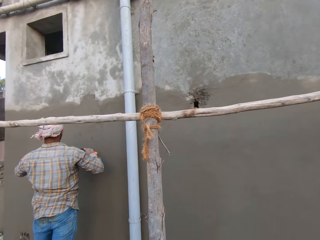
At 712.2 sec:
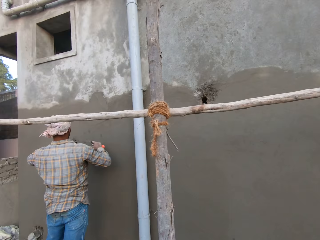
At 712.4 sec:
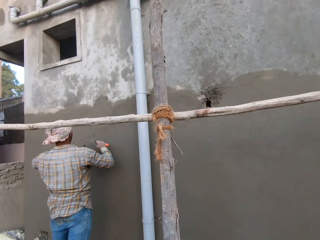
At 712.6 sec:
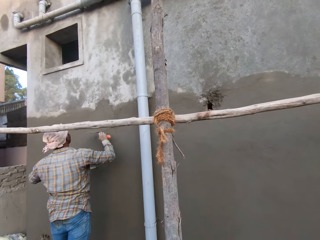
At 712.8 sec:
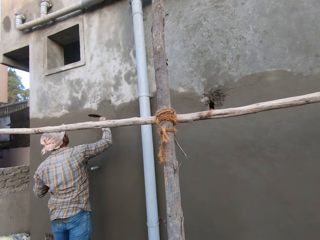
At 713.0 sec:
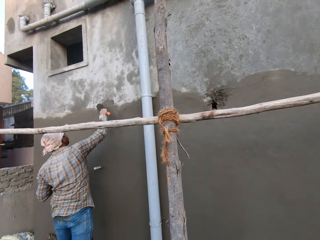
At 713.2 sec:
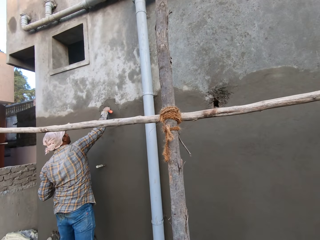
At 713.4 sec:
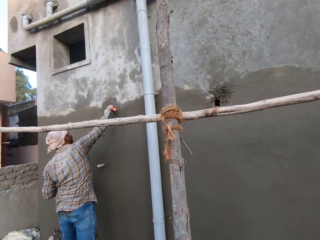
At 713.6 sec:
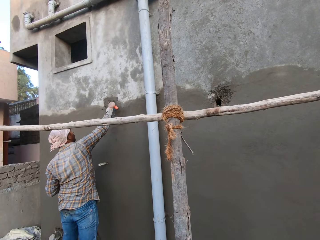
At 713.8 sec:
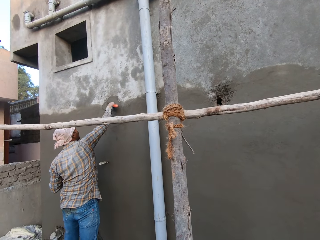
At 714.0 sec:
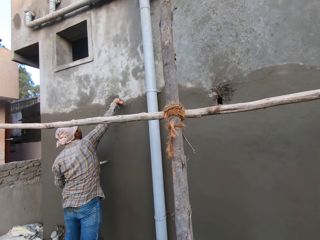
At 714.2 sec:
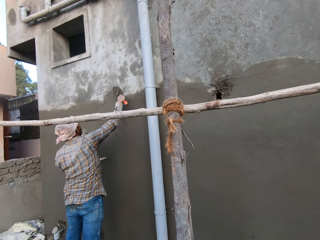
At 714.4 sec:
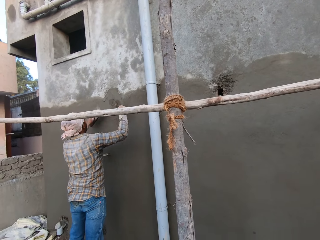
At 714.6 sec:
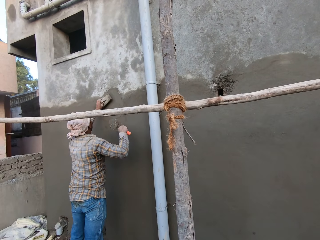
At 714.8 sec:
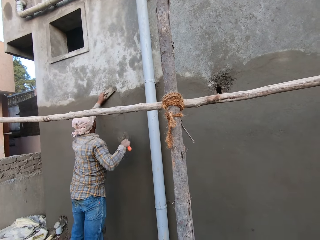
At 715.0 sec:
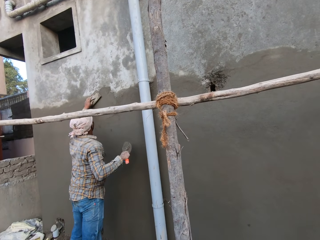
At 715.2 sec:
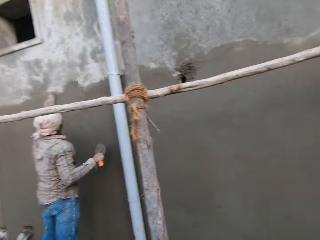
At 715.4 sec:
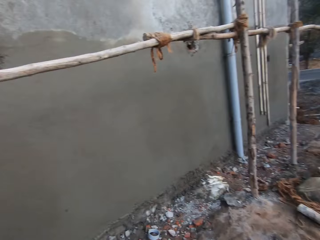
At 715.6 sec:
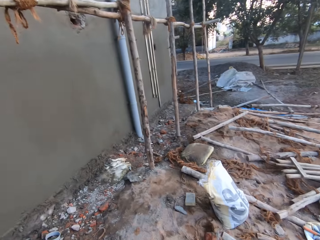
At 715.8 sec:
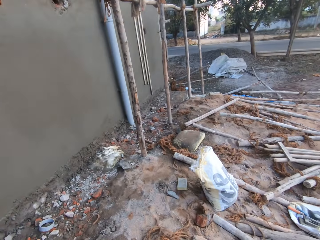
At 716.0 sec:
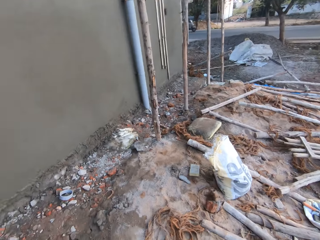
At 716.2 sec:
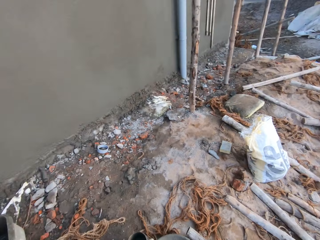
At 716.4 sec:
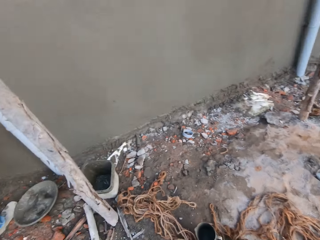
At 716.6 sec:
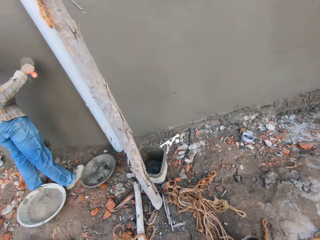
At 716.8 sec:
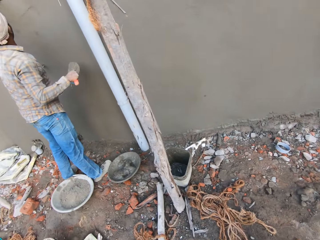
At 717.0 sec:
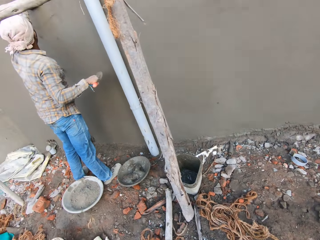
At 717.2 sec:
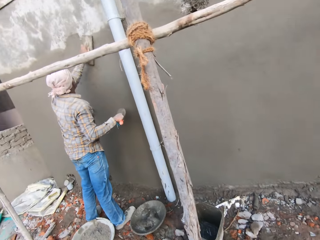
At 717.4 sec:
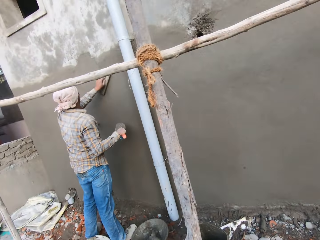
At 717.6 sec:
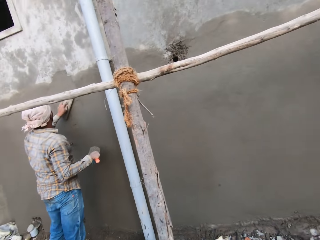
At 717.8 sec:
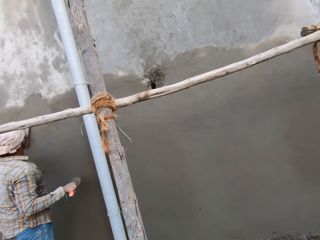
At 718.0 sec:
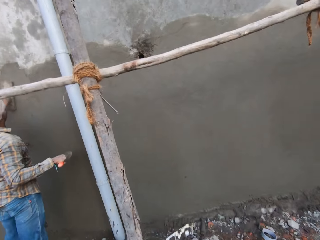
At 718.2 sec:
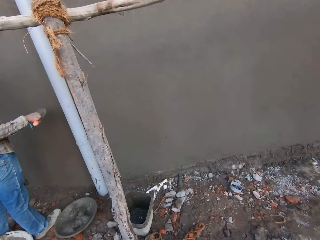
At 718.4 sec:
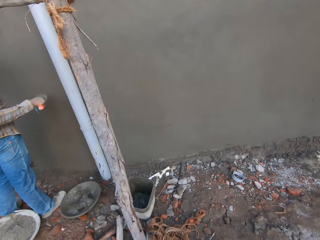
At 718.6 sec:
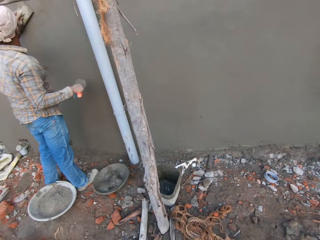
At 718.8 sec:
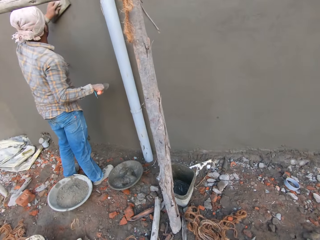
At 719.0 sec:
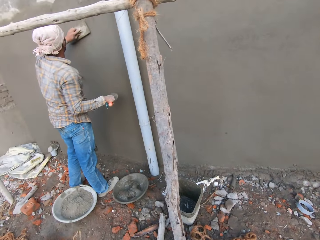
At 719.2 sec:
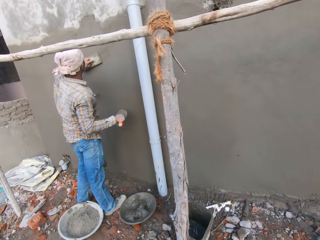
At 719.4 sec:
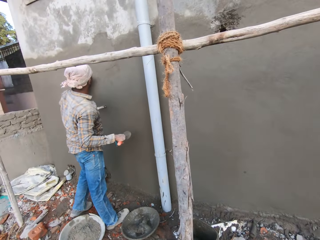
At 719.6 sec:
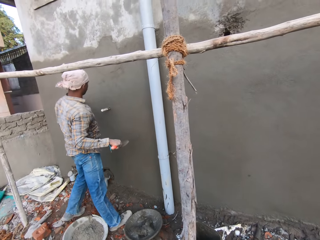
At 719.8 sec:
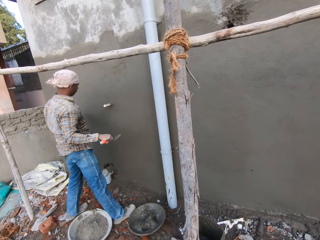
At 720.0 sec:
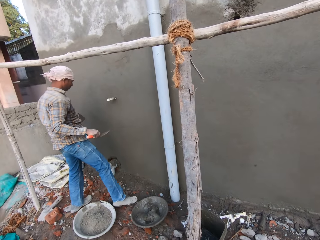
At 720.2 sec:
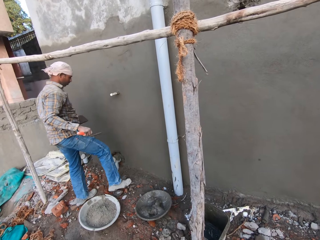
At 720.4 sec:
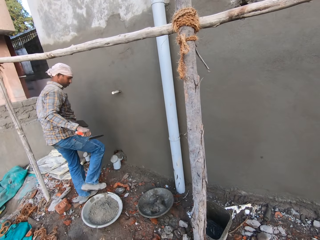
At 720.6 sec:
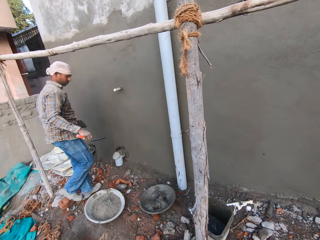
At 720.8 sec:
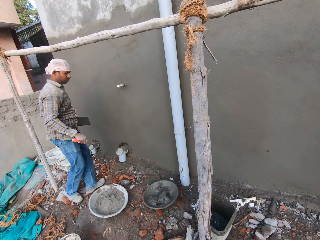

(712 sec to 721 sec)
The man rubs cement on the wall with the brick trowel in his right hand. He smoothens the cement on the wall with the plastering trowel or wooden float in his left hand. He smoothens the cement on the wall again.

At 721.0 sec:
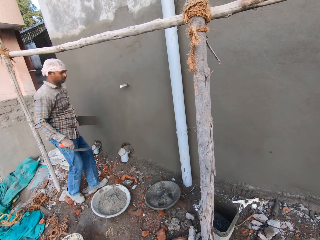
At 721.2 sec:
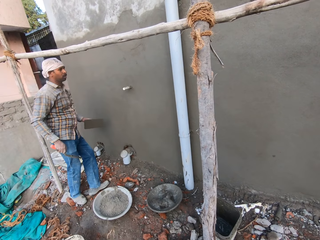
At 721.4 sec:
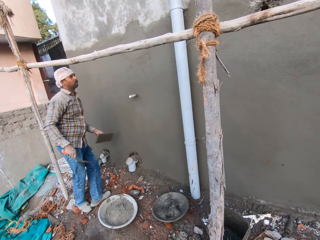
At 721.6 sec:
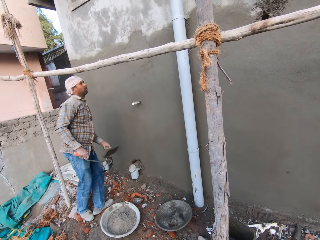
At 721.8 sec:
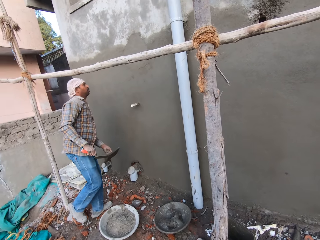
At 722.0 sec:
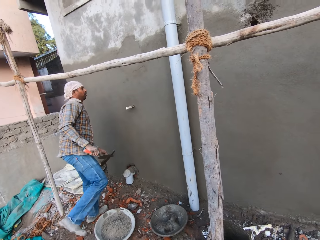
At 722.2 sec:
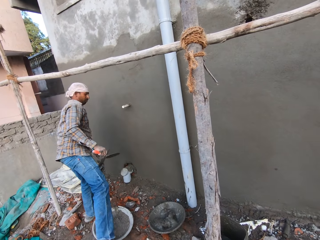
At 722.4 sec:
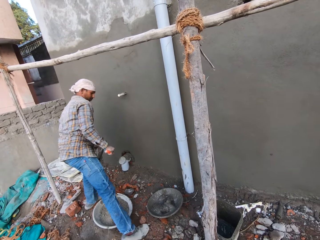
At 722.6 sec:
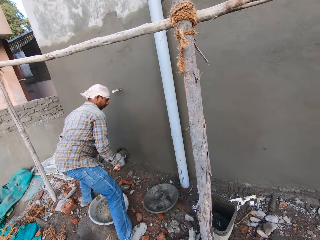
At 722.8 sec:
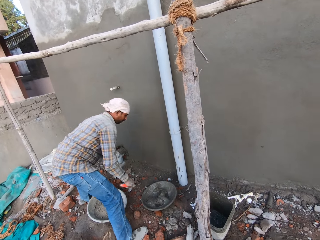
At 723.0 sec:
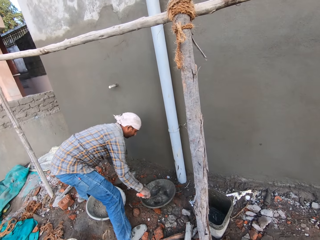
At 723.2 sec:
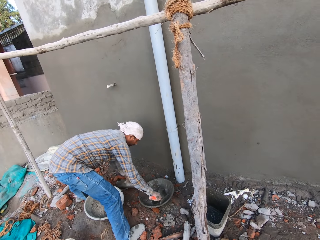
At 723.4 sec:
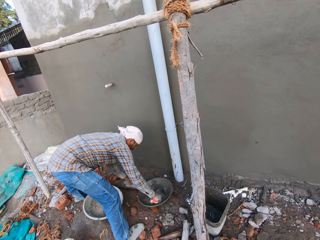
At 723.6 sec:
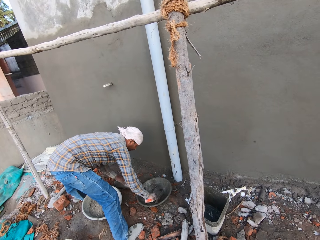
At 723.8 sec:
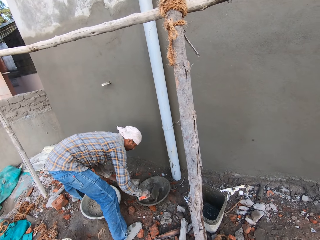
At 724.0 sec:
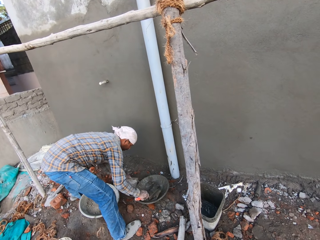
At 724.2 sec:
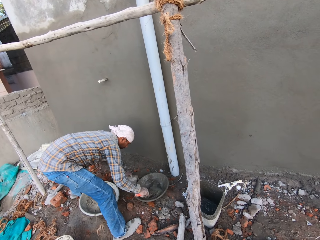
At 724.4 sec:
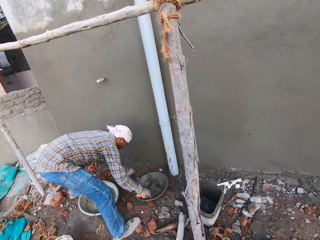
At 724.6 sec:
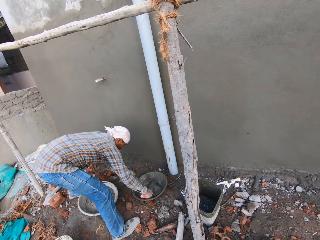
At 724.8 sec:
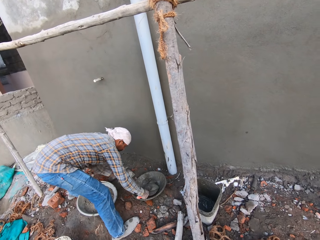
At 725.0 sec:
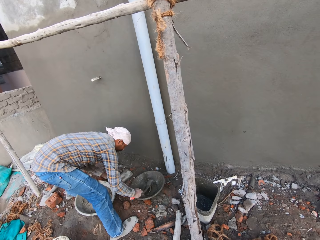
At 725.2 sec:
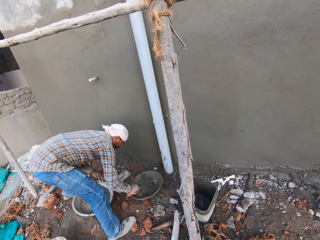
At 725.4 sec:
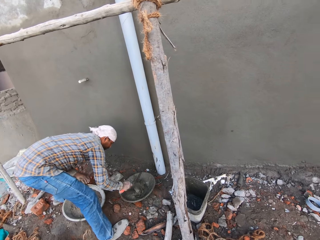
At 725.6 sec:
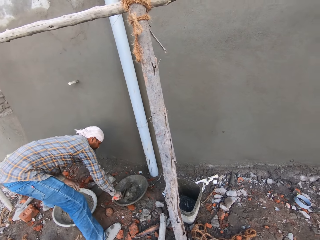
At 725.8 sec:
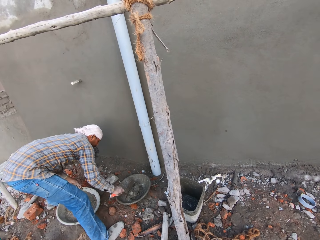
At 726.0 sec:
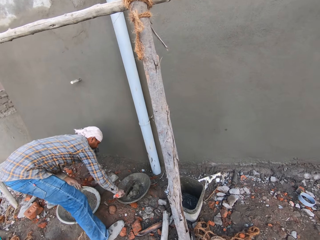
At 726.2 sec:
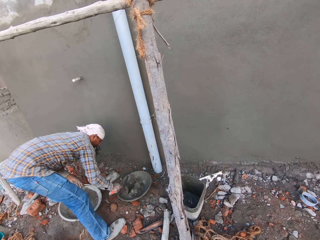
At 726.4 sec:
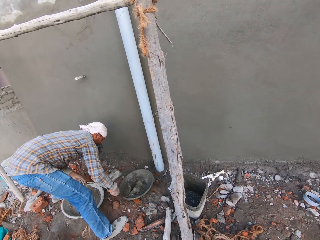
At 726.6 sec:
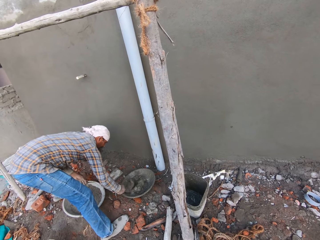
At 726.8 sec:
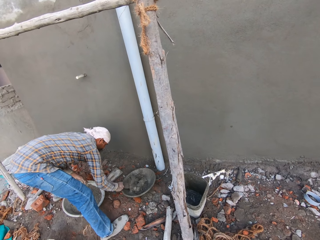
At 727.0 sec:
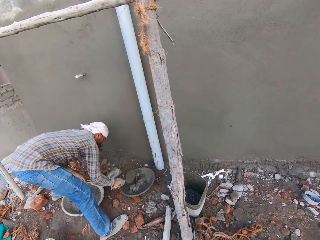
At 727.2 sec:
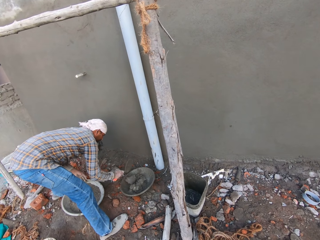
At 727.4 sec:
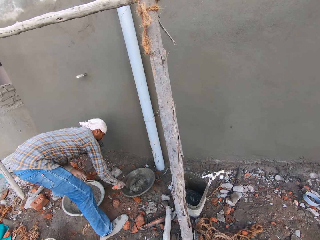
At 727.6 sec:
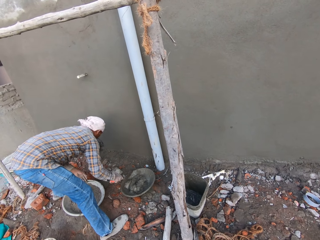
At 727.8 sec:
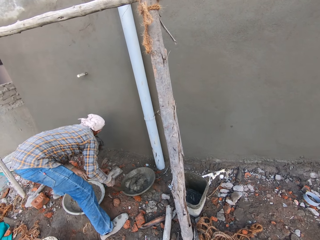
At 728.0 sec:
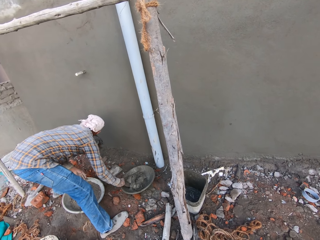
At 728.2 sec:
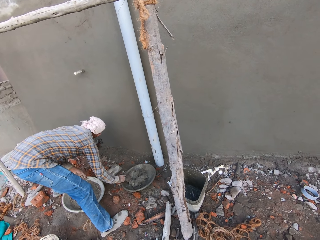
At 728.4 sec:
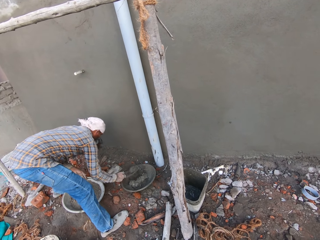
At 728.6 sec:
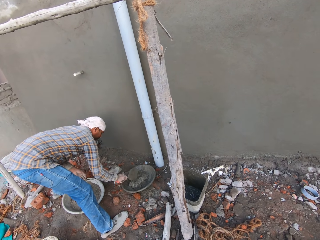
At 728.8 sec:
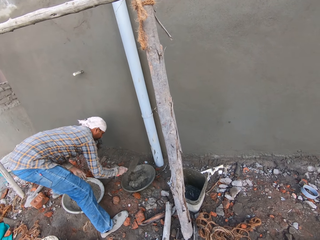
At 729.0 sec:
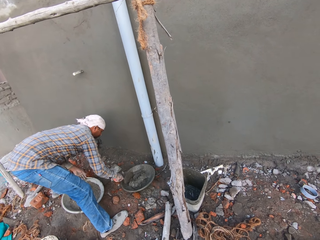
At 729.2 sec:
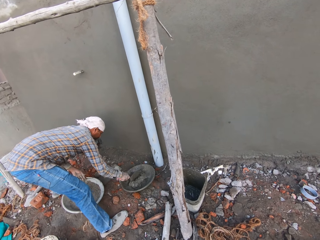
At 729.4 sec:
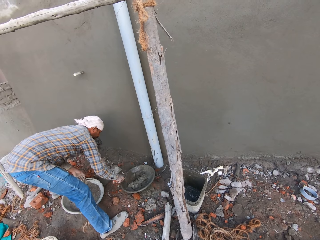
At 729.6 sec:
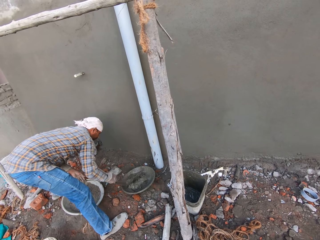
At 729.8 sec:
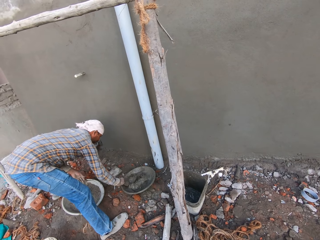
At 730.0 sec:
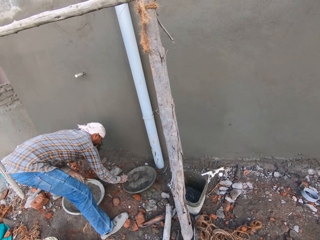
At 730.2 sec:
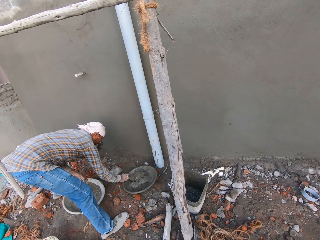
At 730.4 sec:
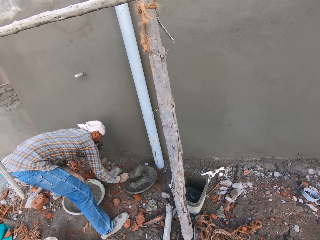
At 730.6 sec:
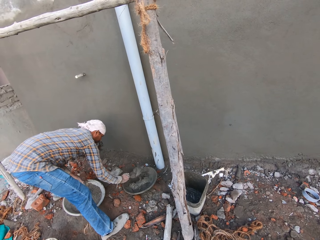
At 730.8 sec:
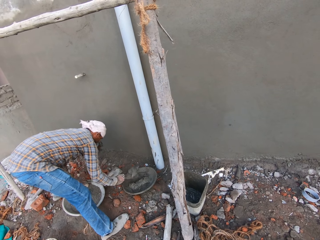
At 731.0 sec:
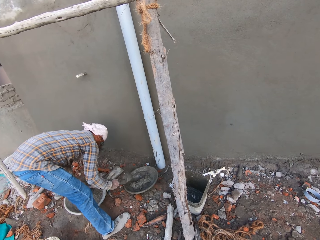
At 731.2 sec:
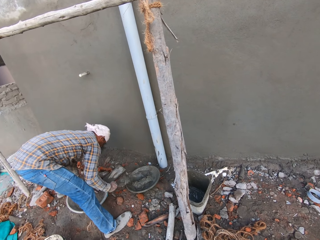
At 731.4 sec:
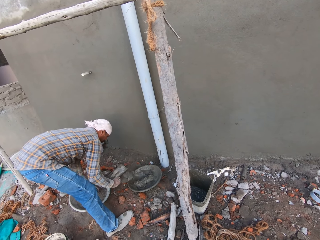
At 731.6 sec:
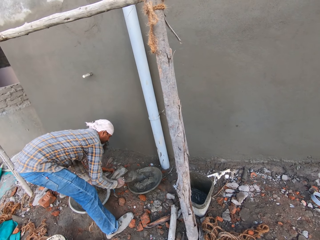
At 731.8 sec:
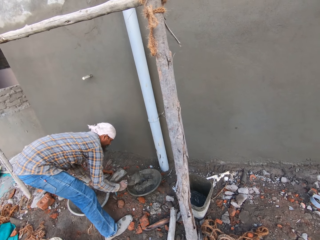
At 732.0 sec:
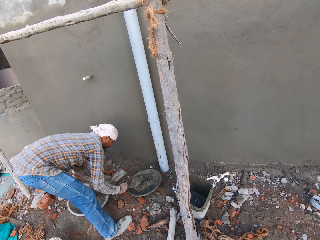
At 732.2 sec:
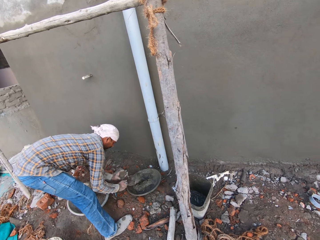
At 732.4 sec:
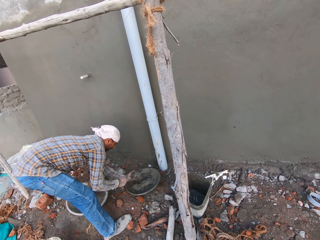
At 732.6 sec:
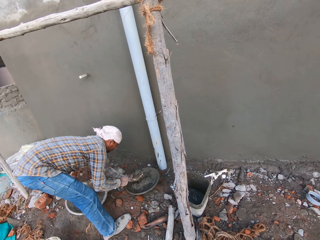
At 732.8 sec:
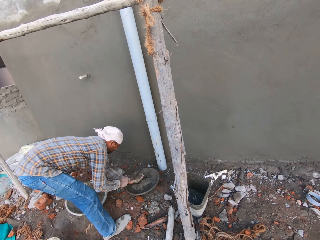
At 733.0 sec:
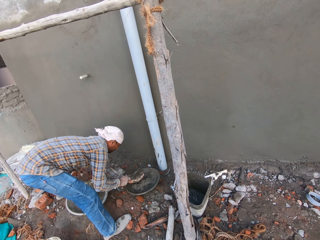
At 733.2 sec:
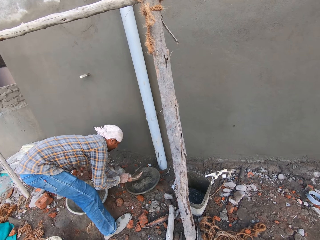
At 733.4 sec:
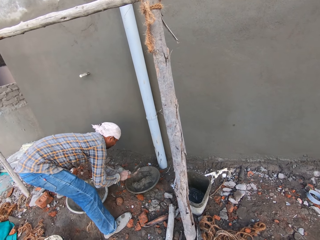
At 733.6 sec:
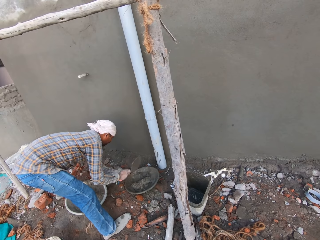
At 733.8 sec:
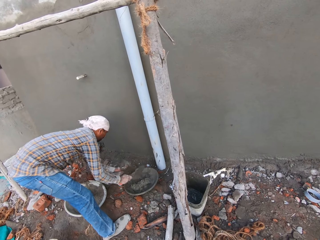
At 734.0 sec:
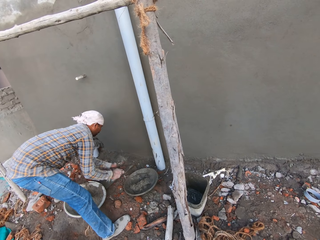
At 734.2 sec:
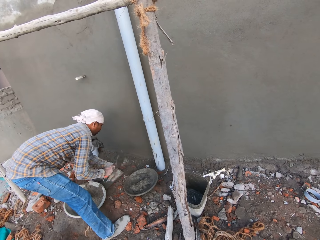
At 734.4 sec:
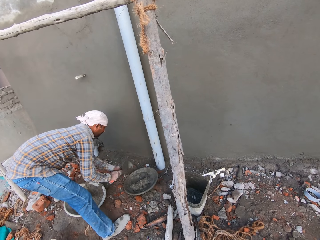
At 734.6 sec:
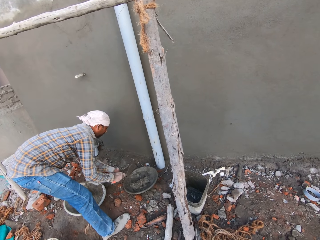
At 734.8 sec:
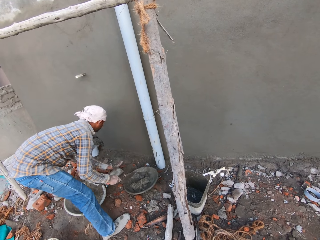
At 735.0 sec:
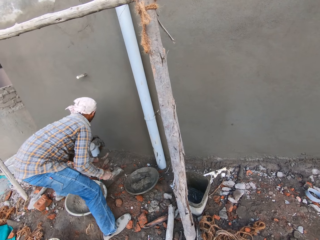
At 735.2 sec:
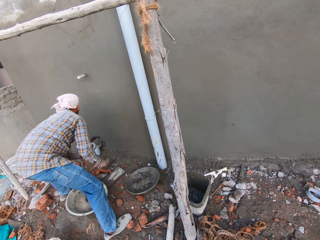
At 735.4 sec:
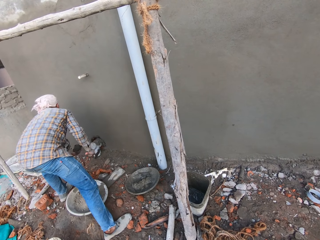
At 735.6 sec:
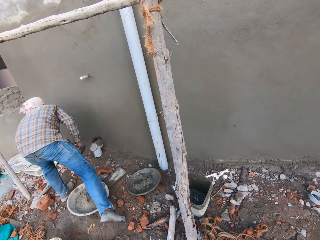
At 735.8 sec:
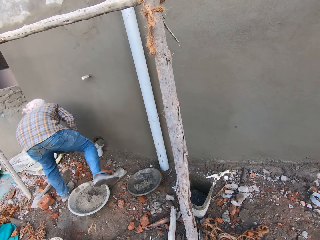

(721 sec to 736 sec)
The man drops the plastering trowel on the ground with his left hand. He mixes cement in the cement mixing bowl with the trowel in his right hand. He shifts the plastering trowel on the ground with his left hand. He hits the cement in the cement mixing bowl with the trowel in his right hand. He mixes the cement in the cement mixing bowl with the trowel in his right hand. He hits the cement in the cement mixing bowl with the trowel in his right hand. He mixes the cement in the cement mixing bowl with the trowel in his right hand. He hits the cement in the cement mixing bowl with the trowel in his right hand. He scoops the cement from the cement mixing bowl with the trowel in his right hand. He turns the cement into his left hand with the trowel in his right hand. He reduces the cement in his left hand with the trowel in his right hand.
